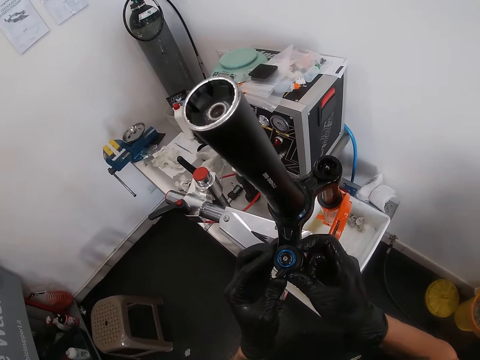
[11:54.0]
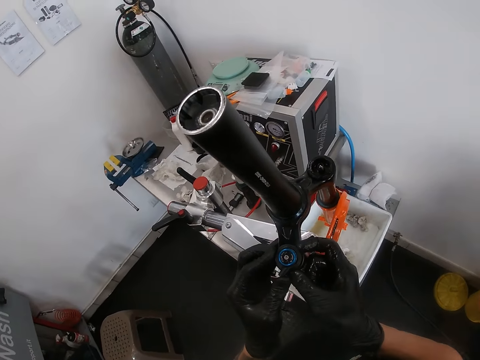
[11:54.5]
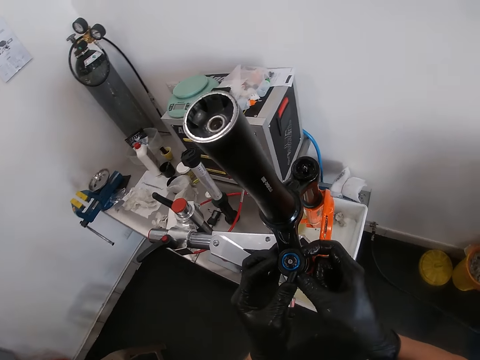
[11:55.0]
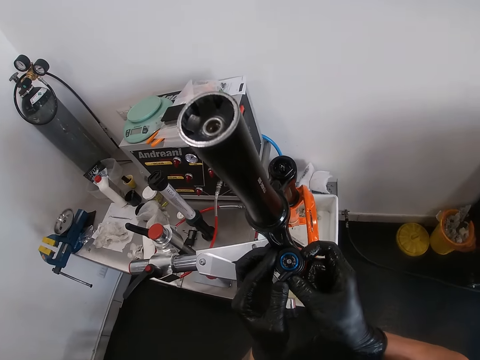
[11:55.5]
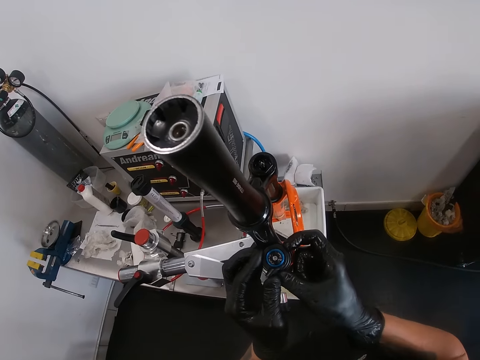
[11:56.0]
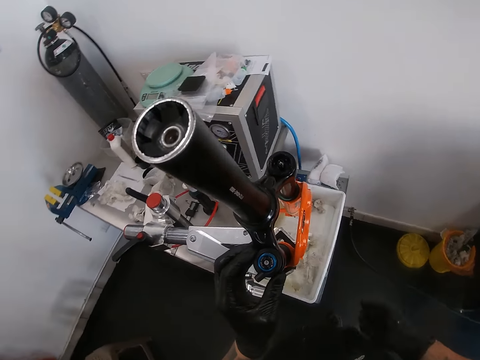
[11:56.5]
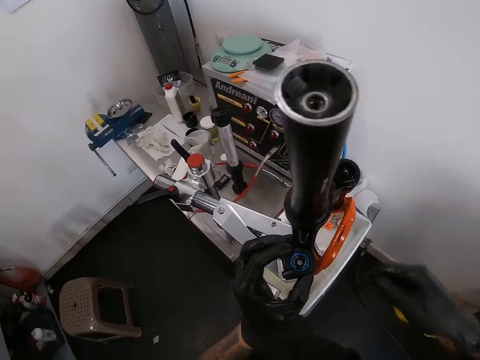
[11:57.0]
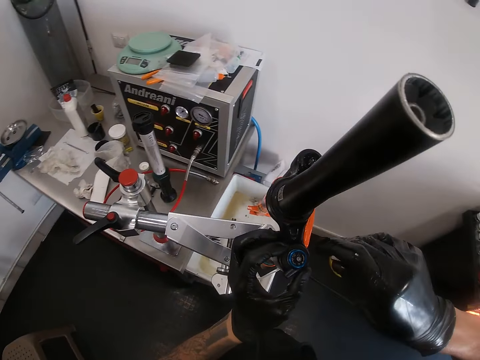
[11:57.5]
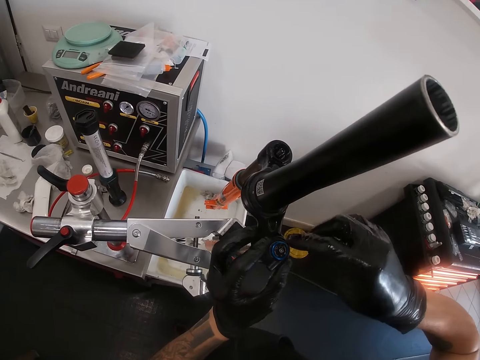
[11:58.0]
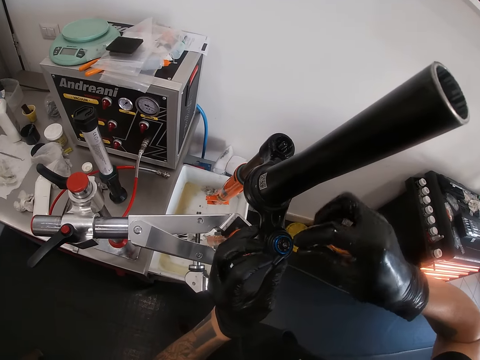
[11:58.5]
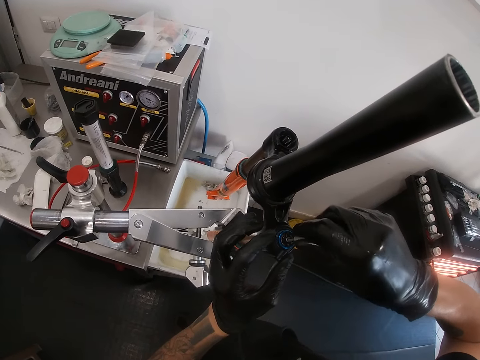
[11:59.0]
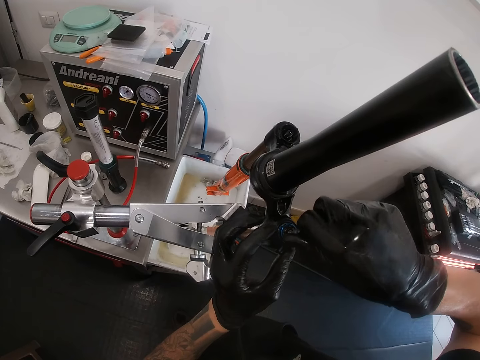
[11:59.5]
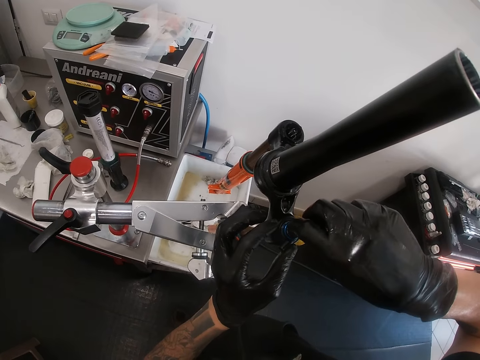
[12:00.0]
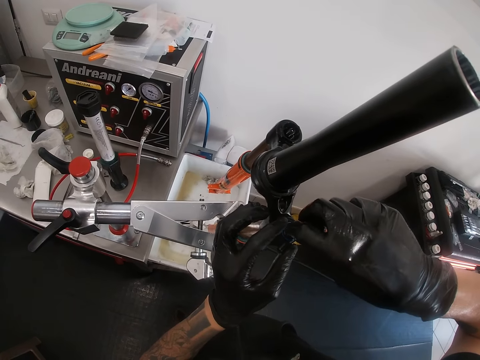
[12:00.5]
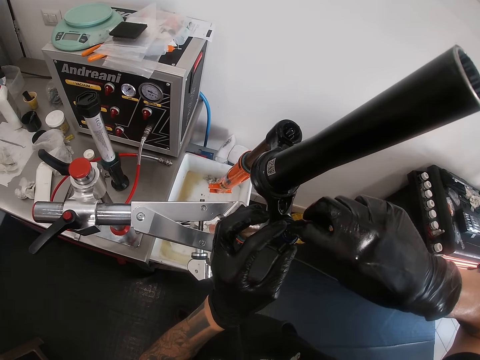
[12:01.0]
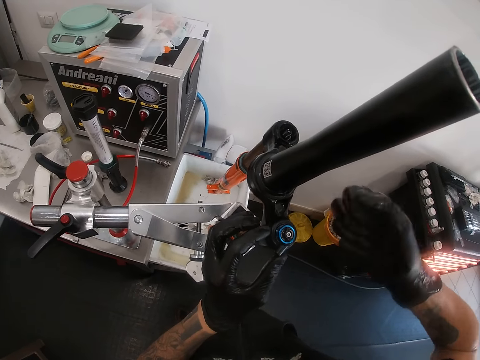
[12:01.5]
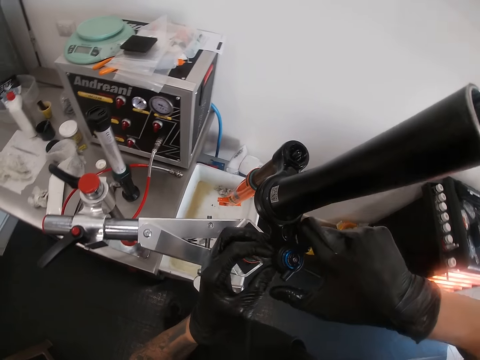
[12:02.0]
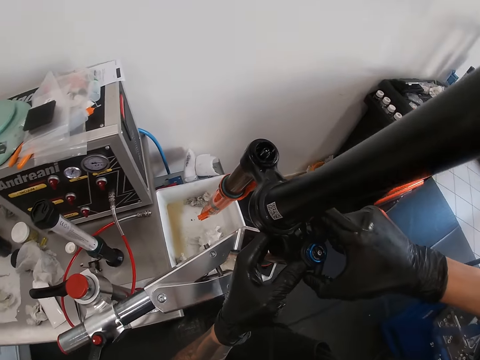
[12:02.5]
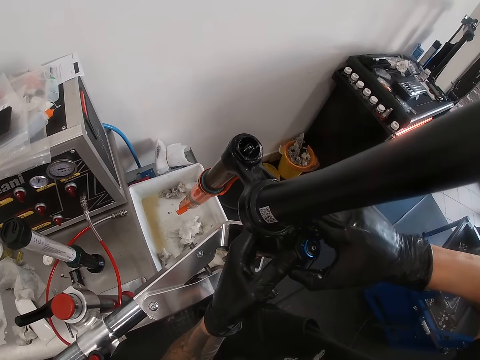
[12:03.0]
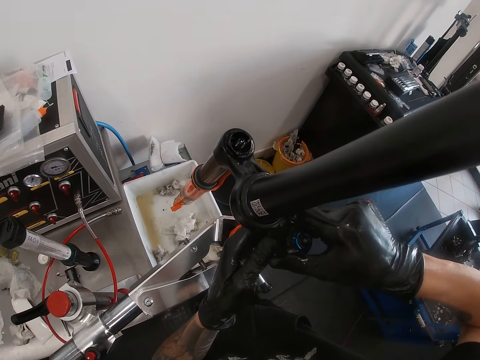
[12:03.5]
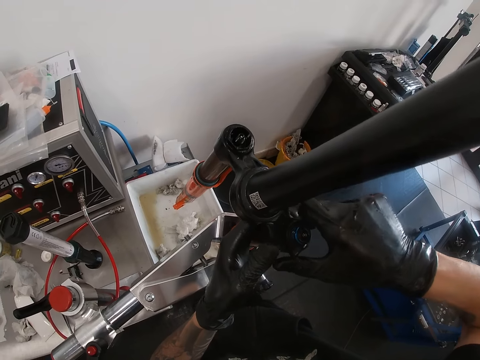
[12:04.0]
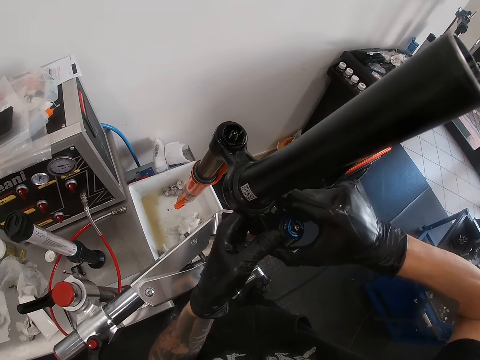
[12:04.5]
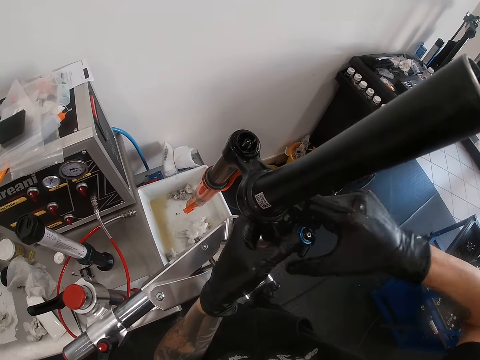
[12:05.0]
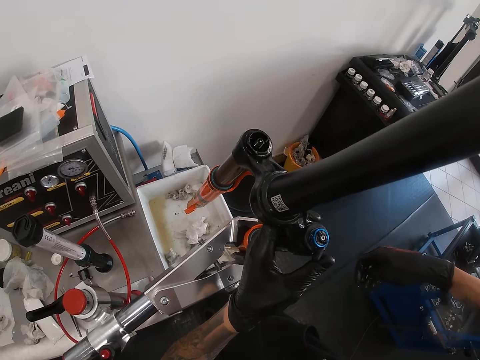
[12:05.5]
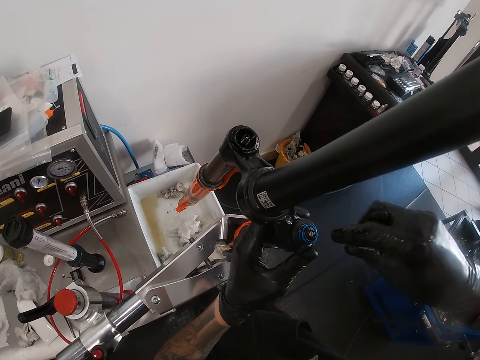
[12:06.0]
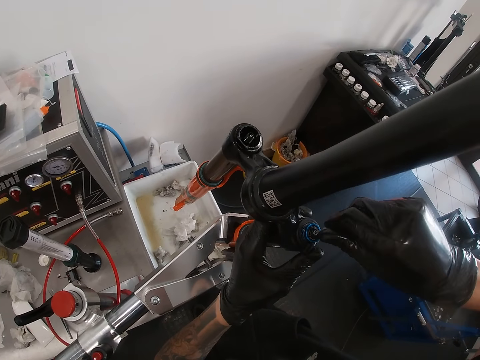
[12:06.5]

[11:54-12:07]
The camera wearer adjusts the allen key in the hand. He loosens the knob on the bicycle fork with the screwdriver in his right hand. He loosens the knob on the bicycle fork with both hands. He adjusts something on the bicycle frame. He adjusts the allen key in the hand.

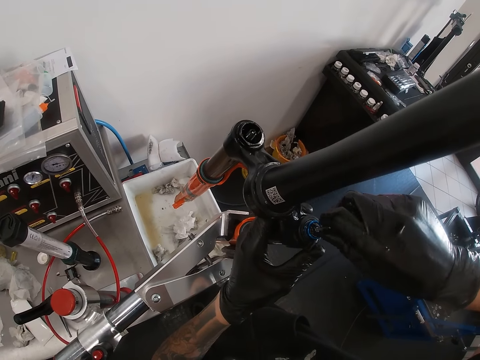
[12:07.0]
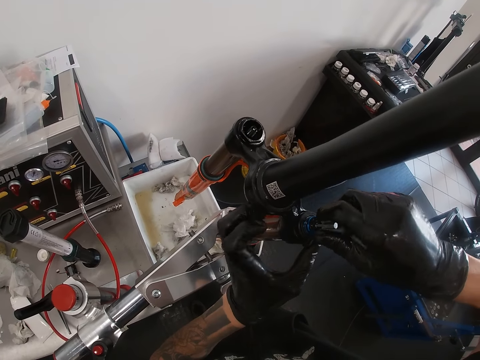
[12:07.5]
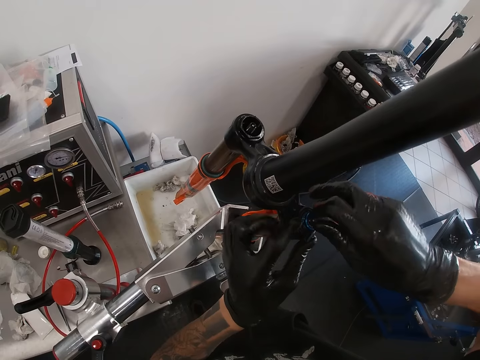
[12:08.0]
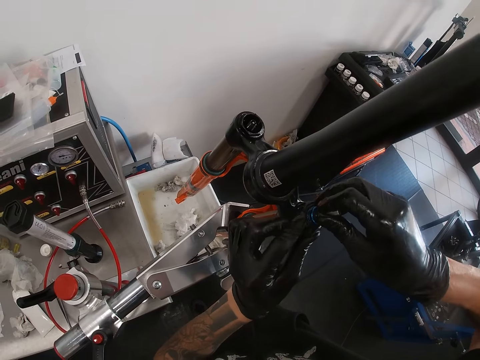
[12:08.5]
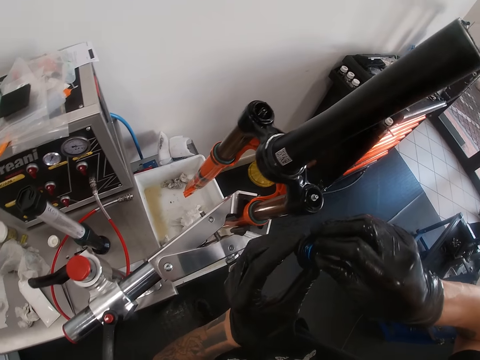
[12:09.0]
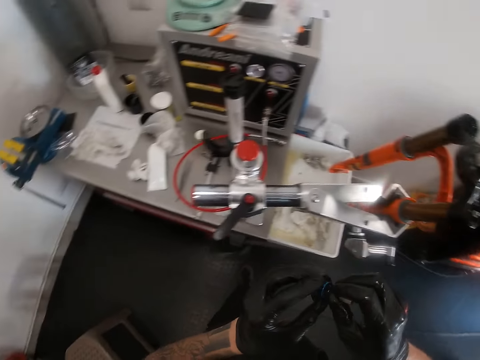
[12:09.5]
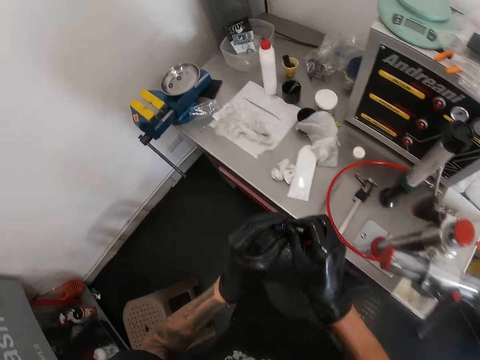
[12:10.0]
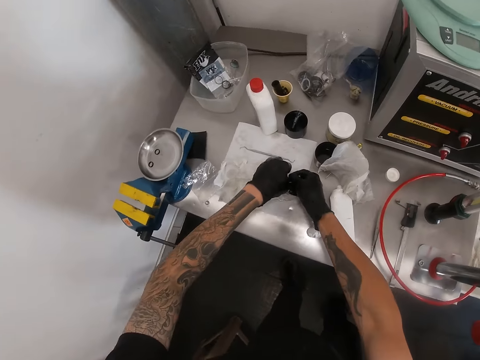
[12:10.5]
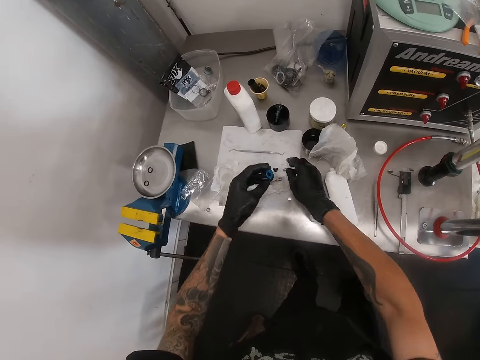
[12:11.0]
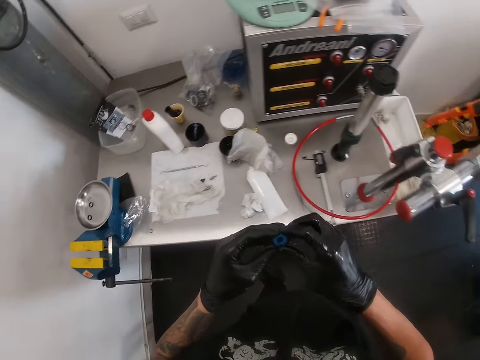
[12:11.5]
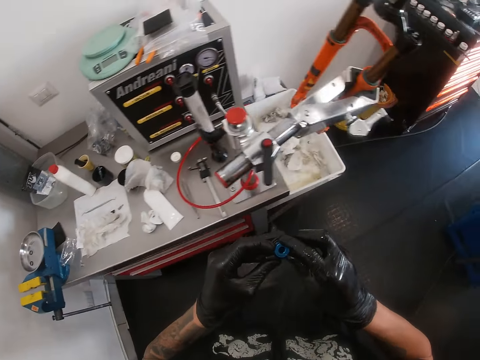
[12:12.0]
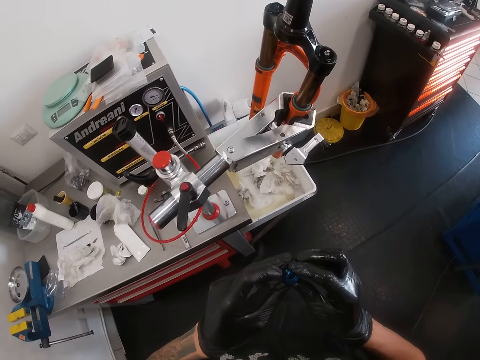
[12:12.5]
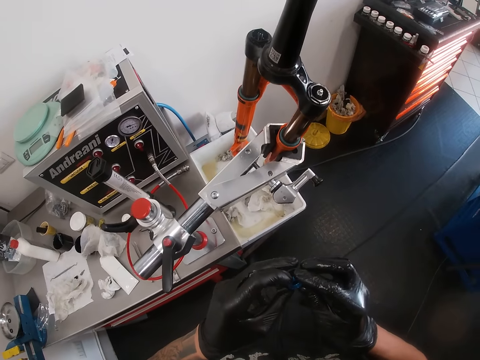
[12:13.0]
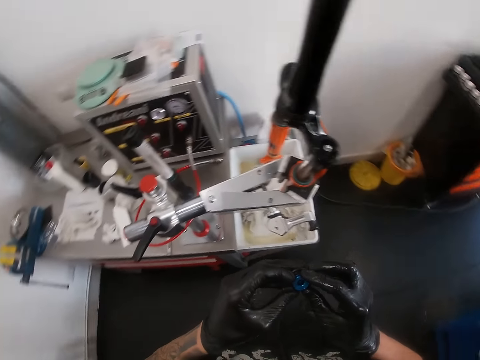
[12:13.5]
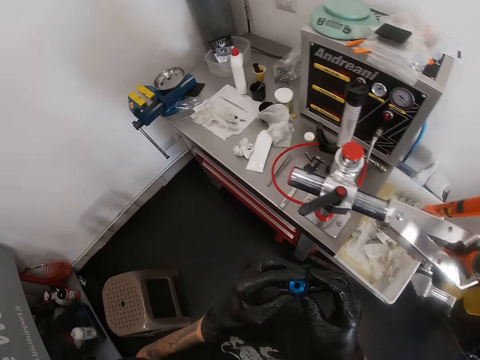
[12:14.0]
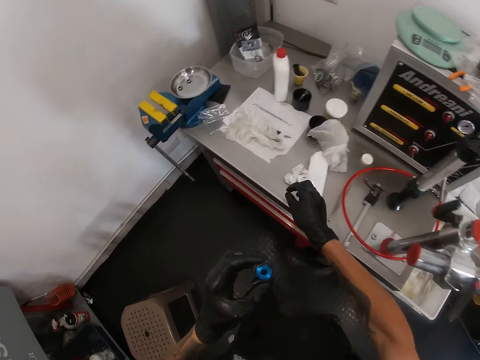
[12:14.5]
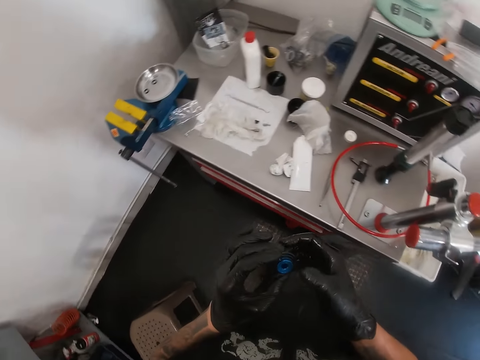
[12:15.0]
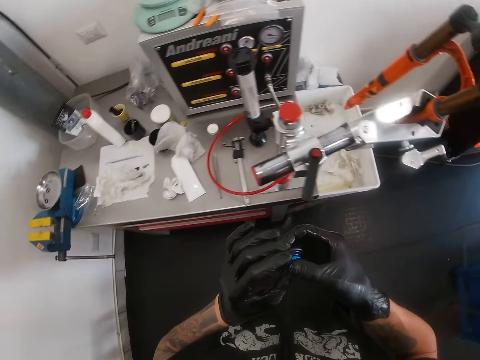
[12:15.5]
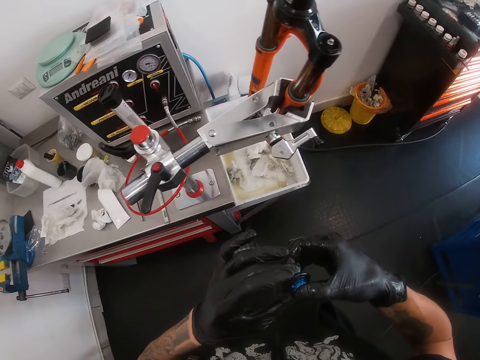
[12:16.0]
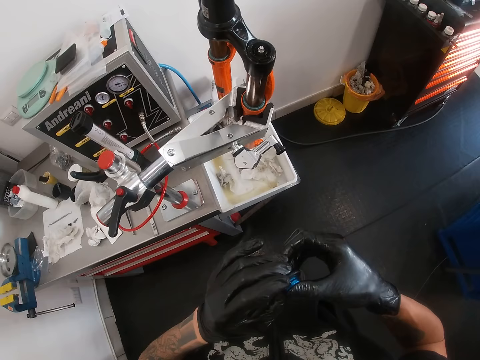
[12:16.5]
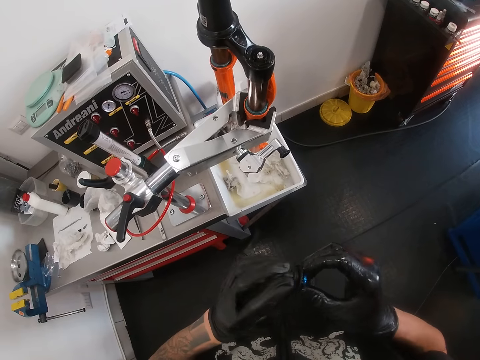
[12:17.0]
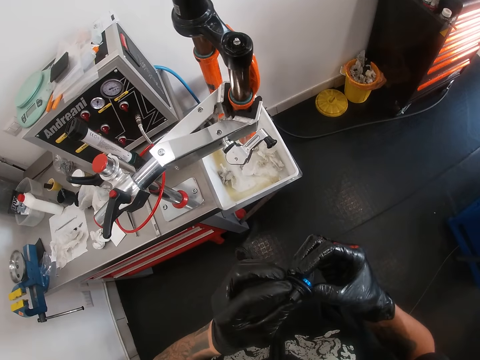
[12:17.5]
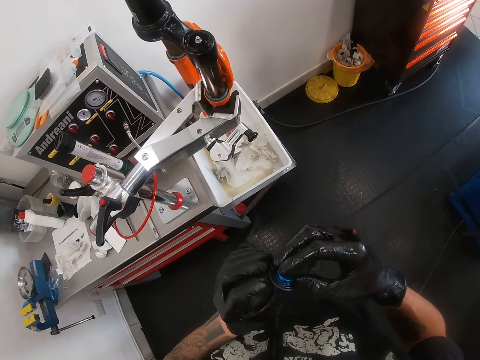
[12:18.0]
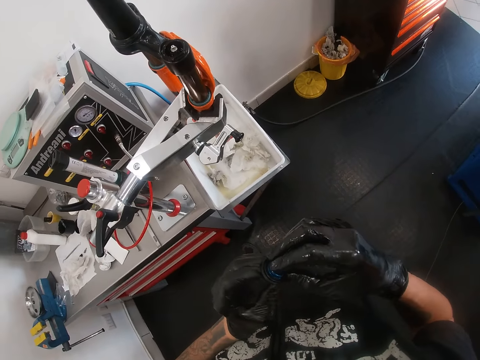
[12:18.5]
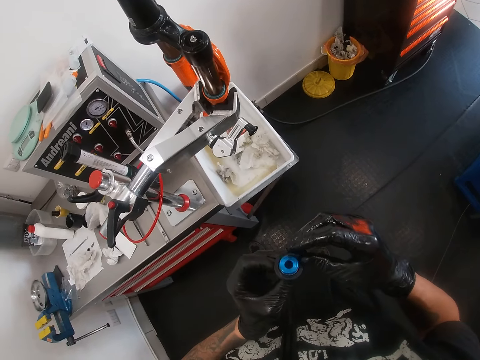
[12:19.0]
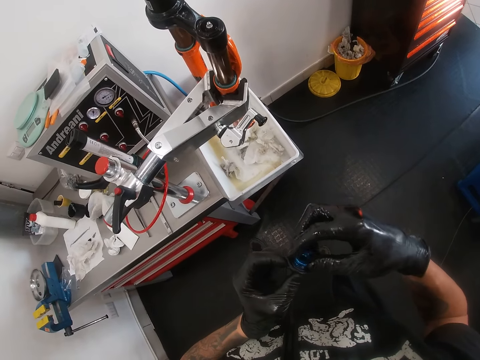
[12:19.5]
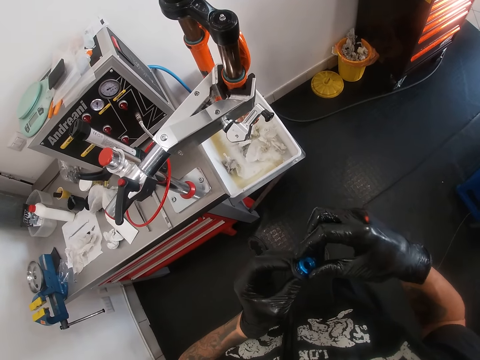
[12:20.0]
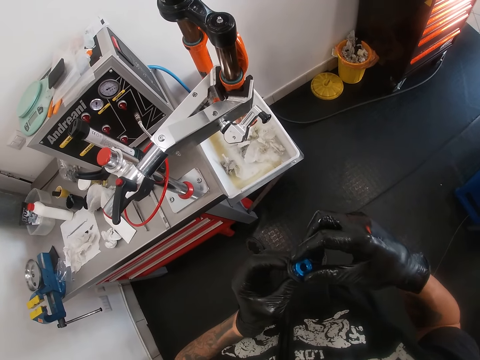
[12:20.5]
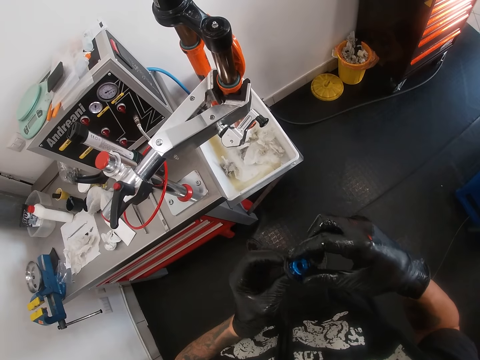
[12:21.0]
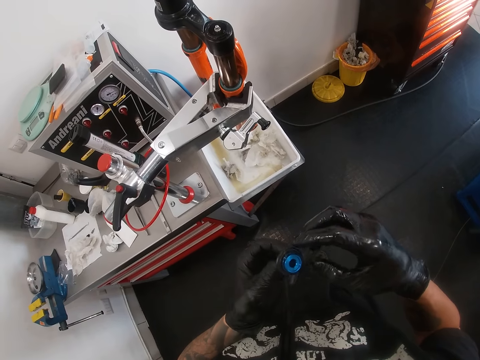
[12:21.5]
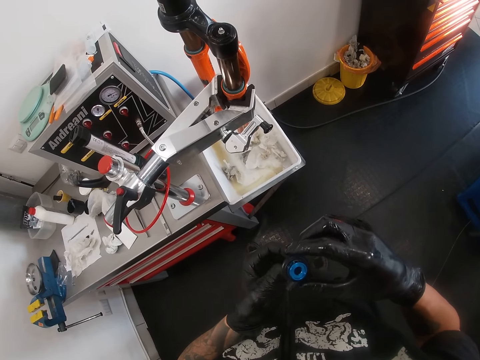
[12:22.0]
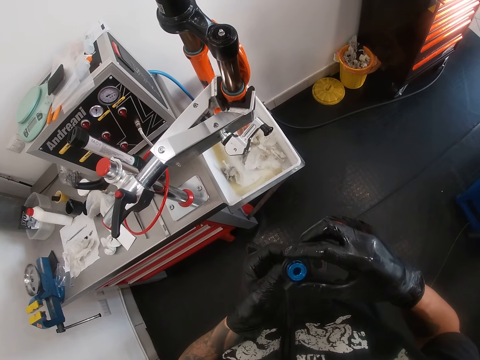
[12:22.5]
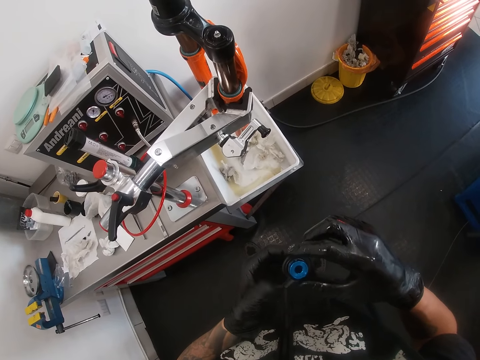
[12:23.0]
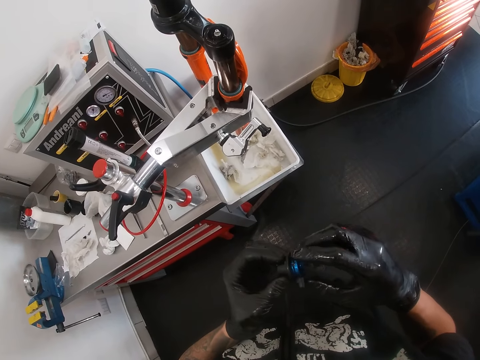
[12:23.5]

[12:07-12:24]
The camera wearer loosens the knob on the bicycle fork with the screwdriver in his right hand. He removes the knob from the knob hole on the bicycle fork with both hands. He places the lid of the knob of the bicycle fork on the workshop table with his left hand, and places the screwdriver on the workshop table with his right hand. He observes something. He drops something. He loosens the knob in his hands with both his hands.
